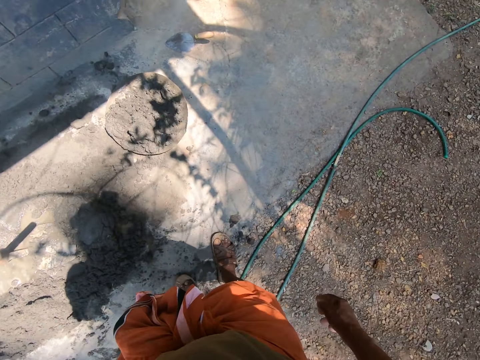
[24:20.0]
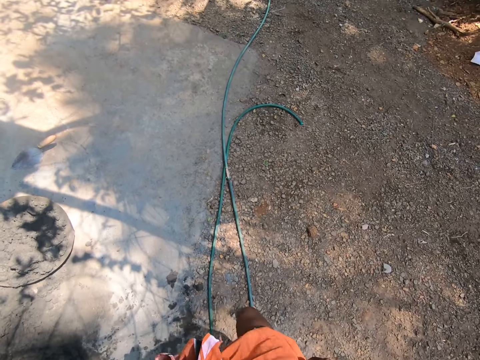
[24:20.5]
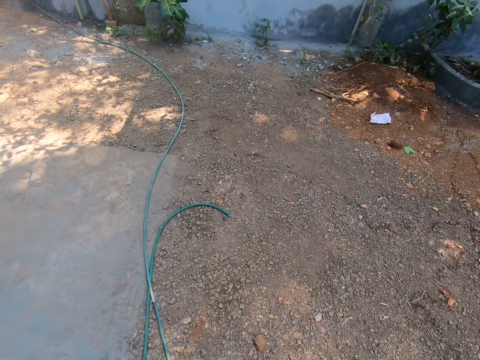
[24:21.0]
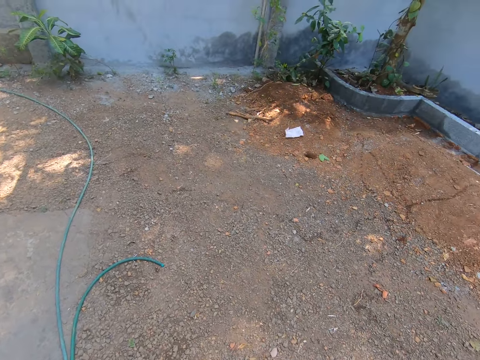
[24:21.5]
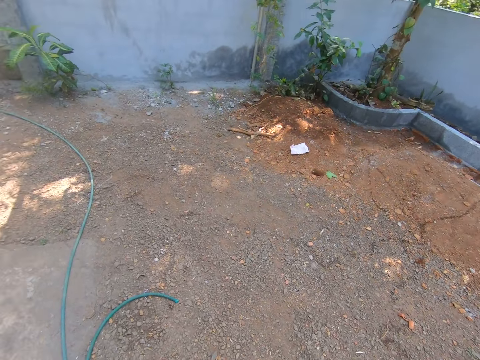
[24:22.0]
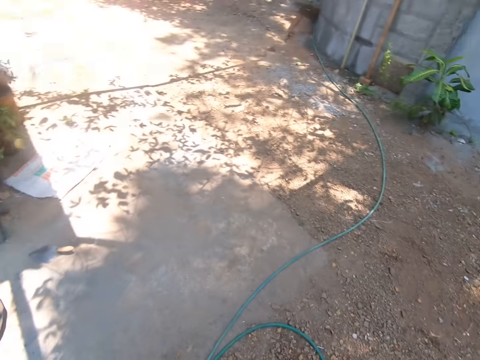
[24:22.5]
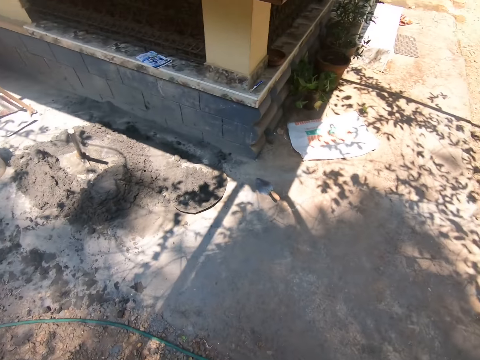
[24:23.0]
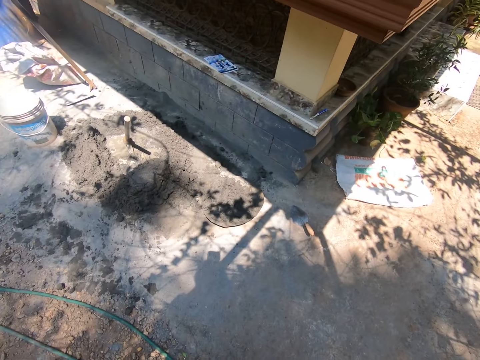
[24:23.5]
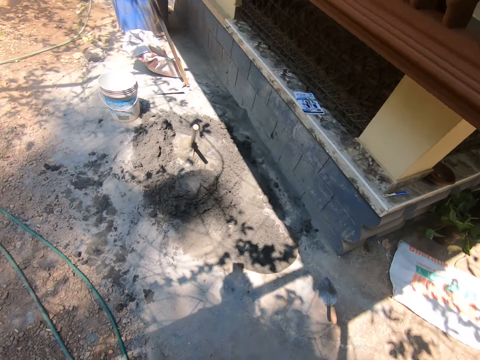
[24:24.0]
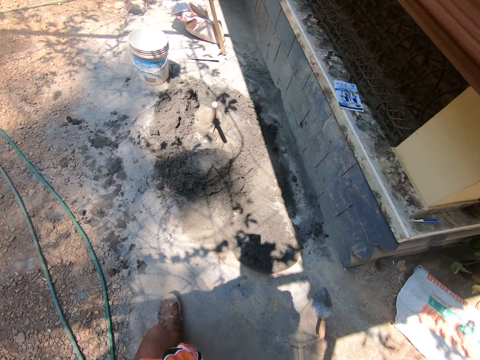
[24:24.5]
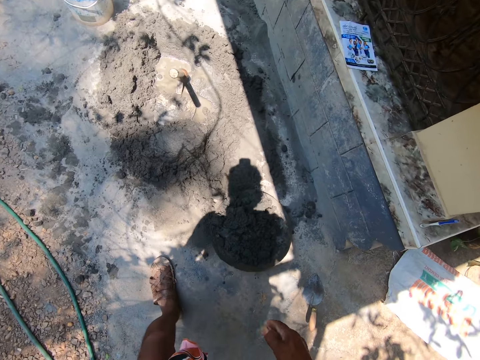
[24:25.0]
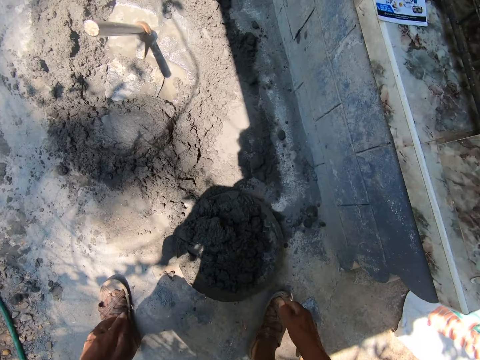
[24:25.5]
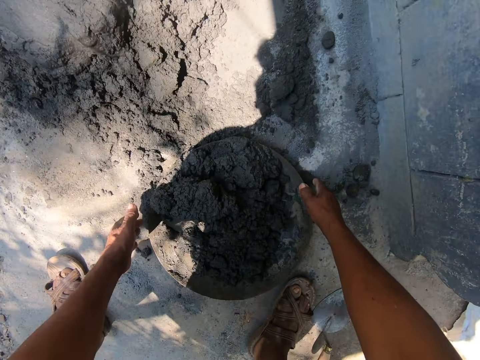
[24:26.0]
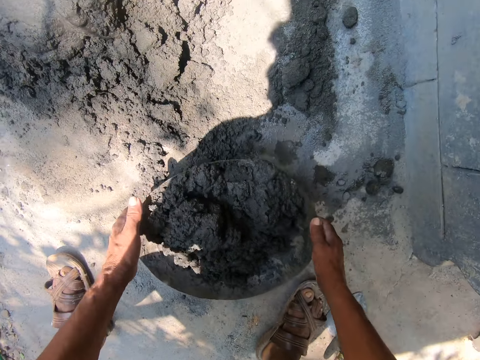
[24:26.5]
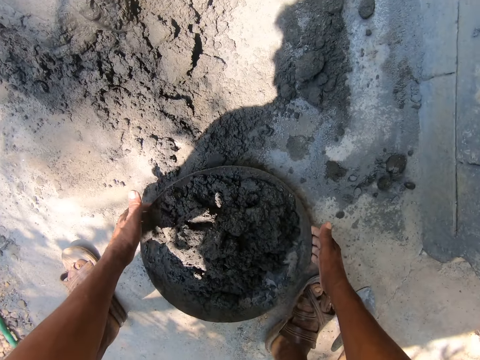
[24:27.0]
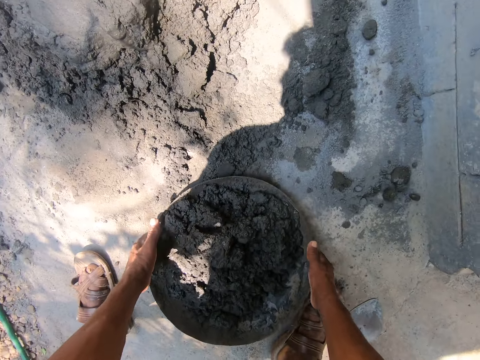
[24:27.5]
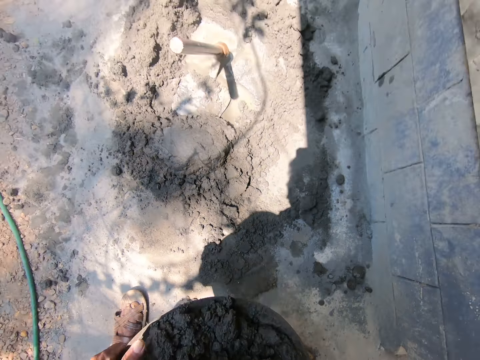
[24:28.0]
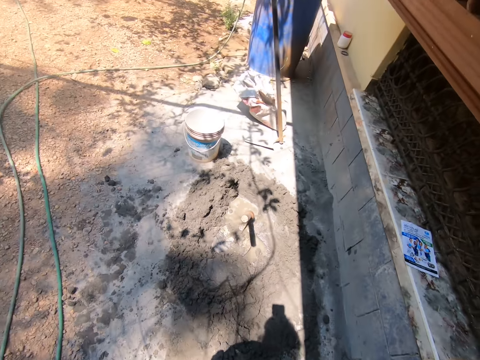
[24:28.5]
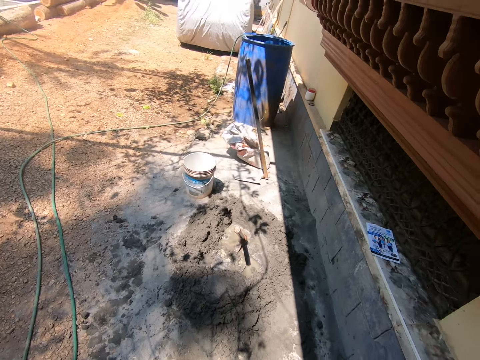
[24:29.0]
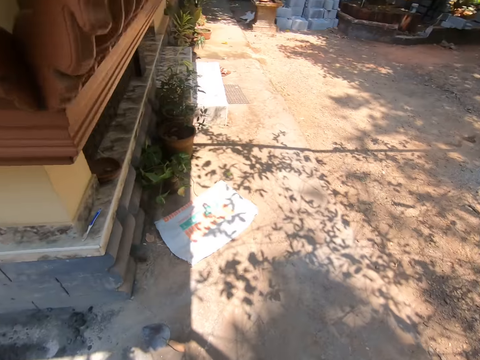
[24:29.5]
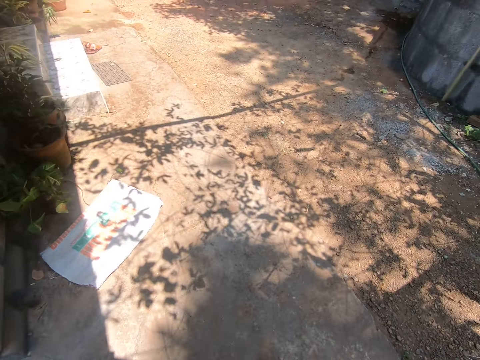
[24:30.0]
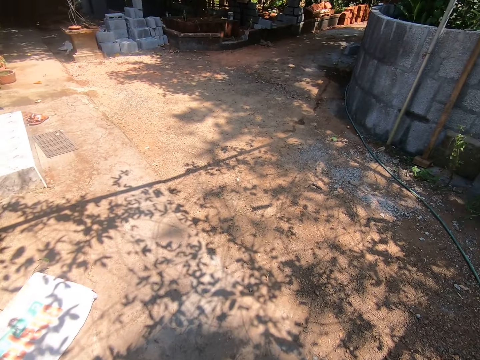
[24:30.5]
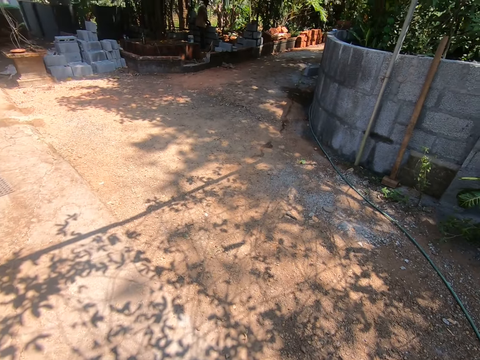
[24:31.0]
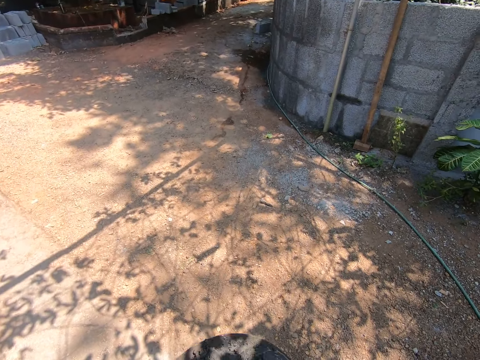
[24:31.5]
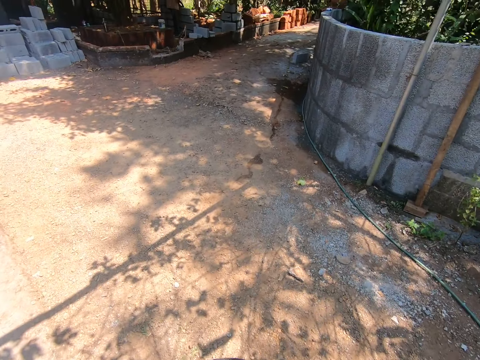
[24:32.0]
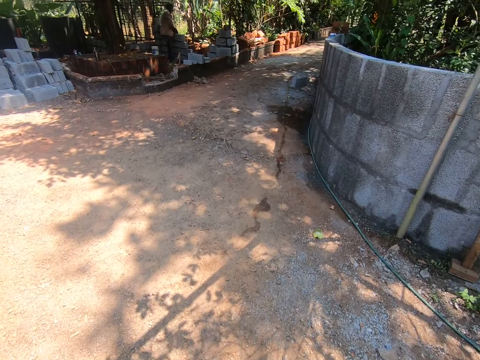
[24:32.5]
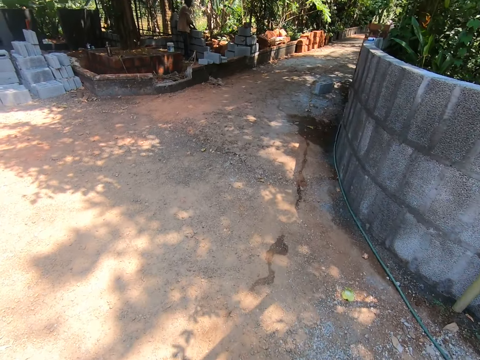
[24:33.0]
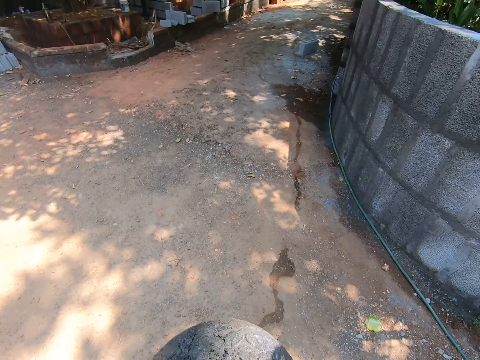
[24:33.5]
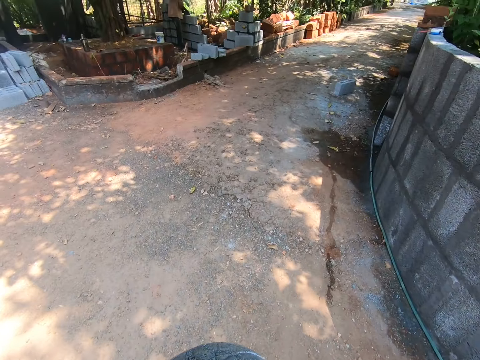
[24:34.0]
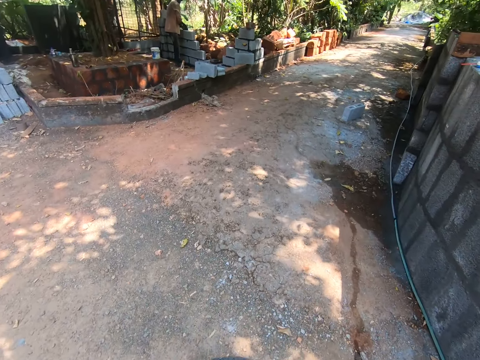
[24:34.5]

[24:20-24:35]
The camera wearer turns around. They walk around. They turn around. They walk around. They bend down. They move the head pan on the ground with their hands. They pick the head pan from the ground with their hands. They turn around. They walk around.

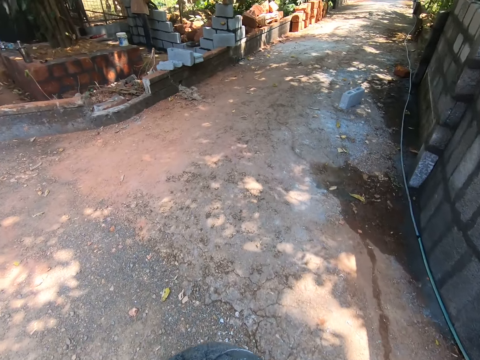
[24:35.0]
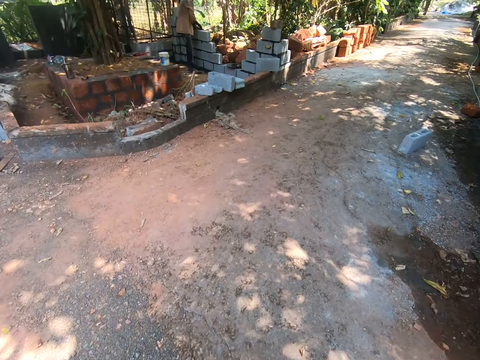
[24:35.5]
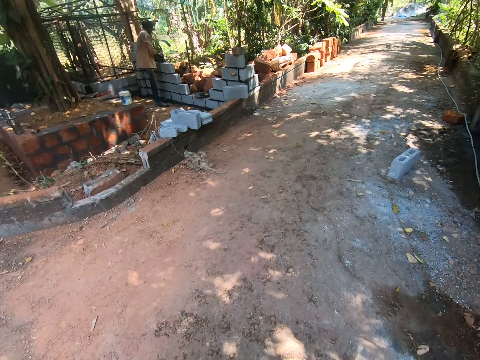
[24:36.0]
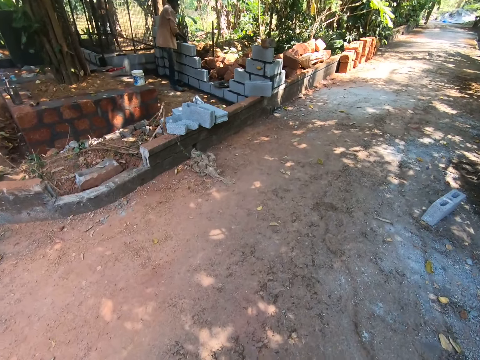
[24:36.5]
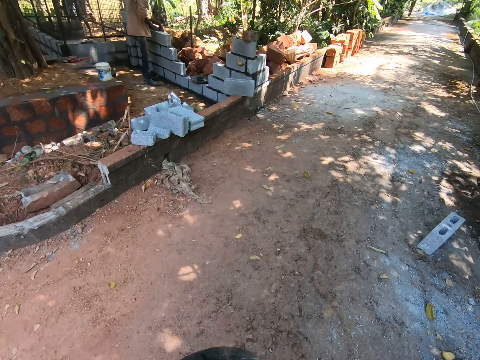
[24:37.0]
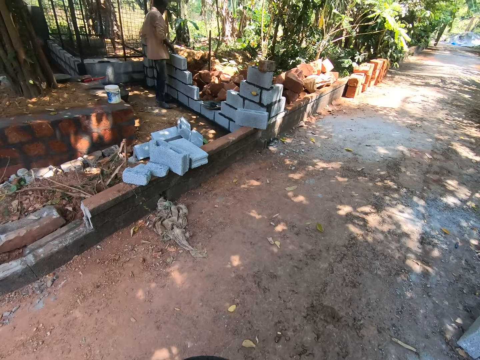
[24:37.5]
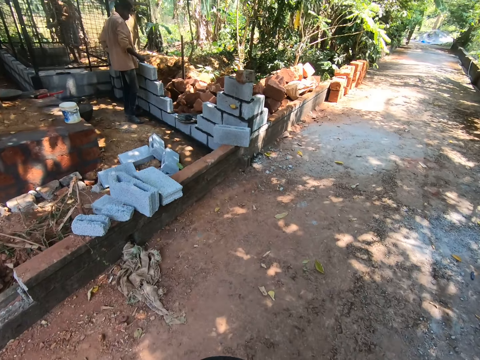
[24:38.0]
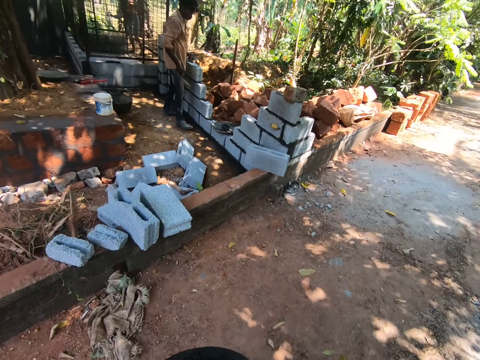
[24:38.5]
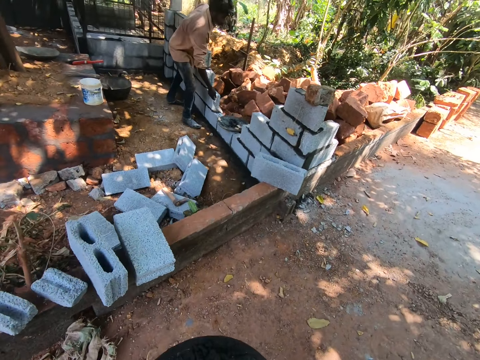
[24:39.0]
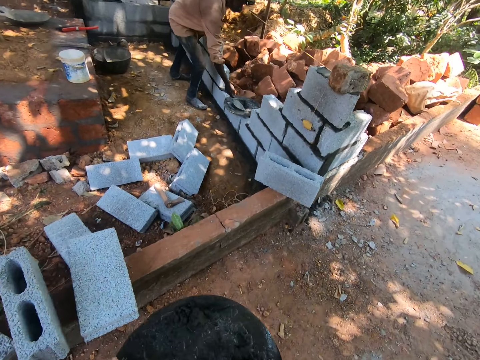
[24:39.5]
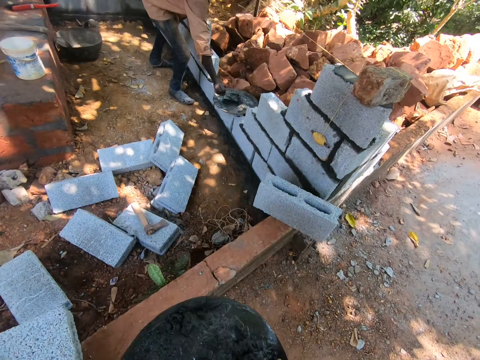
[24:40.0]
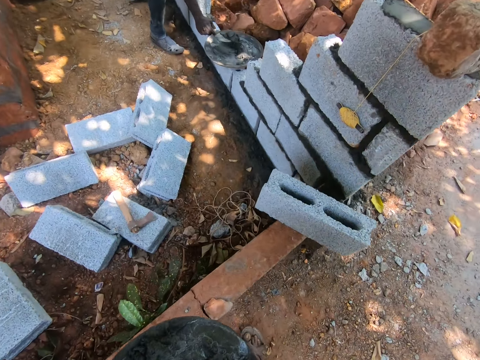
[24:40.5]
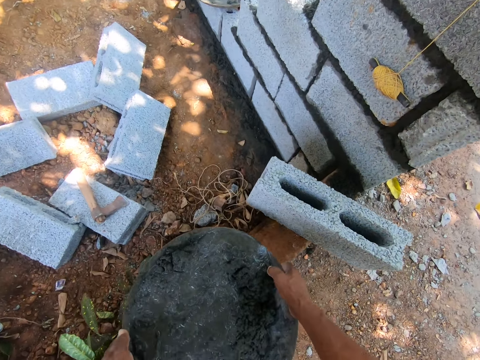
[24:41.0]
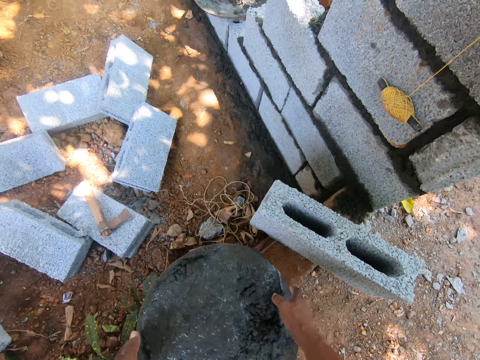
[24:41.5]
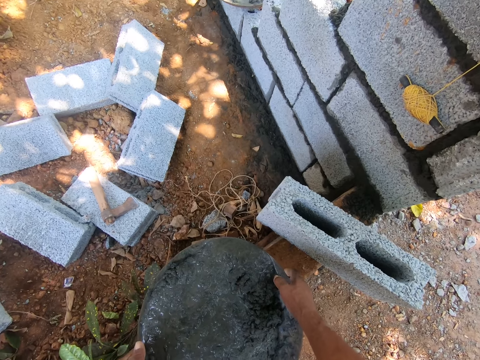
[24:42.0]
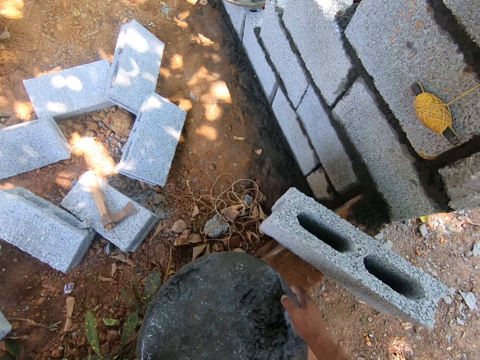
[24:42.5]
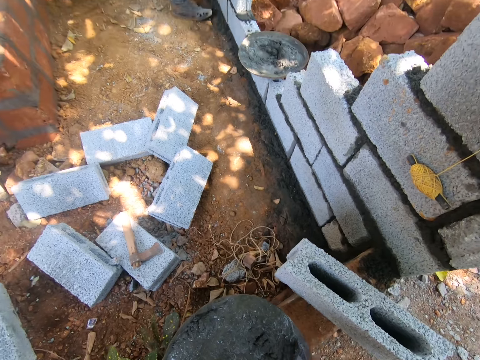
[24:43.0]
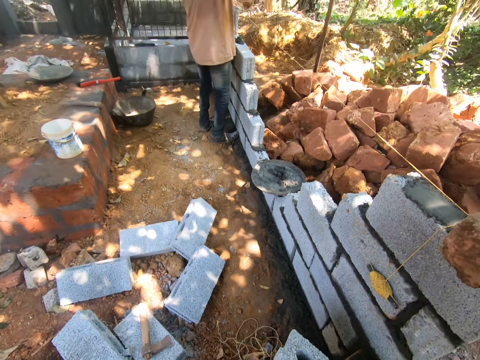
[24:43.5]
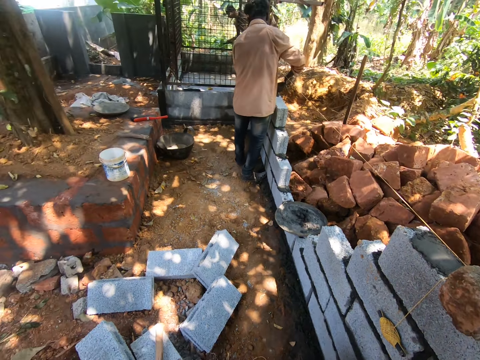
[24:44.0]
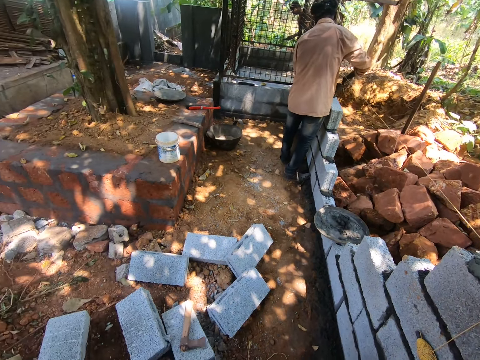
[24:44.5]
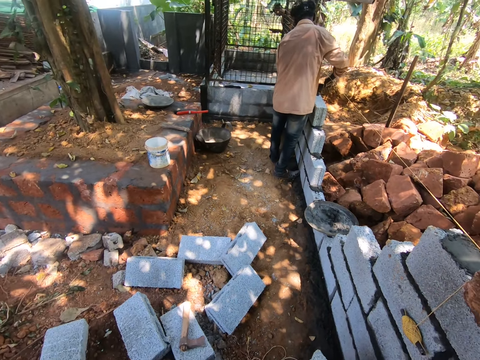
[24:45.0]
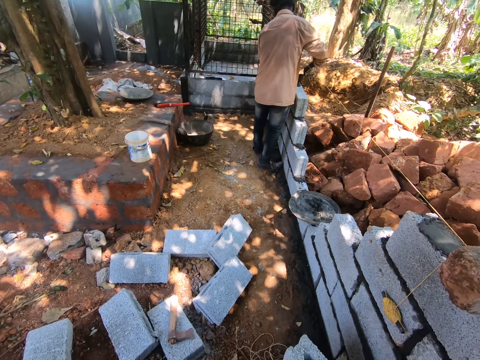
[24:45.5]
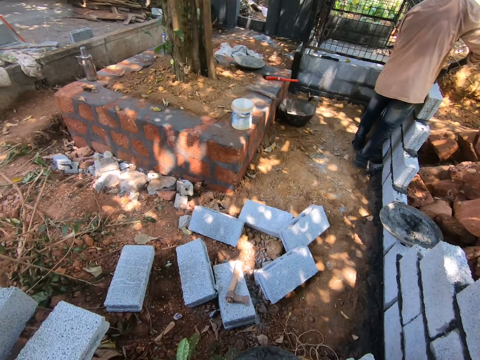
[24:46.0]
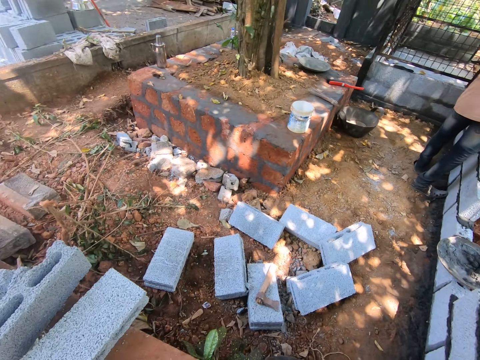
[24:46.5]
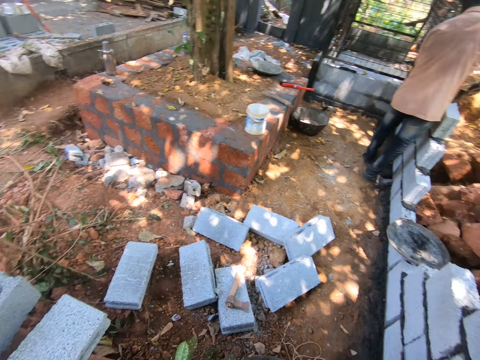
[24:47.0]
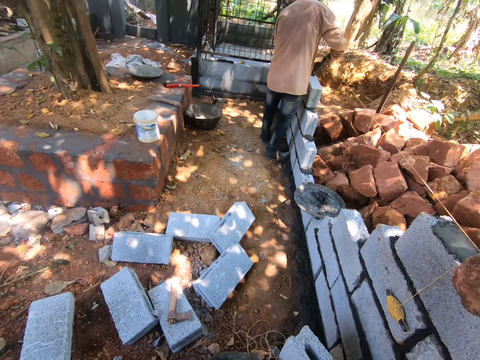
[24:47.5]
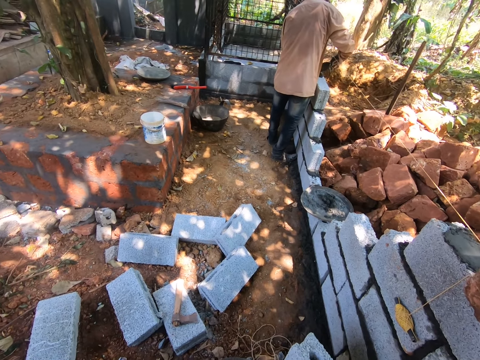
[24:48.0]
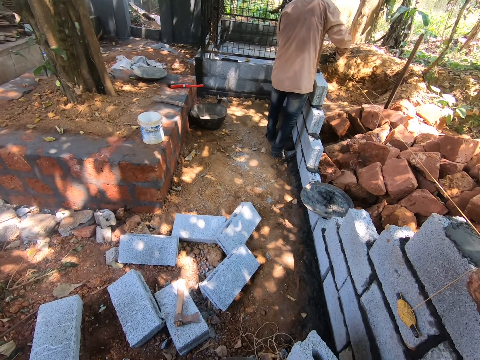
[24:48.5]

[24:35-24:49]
The camera wearer drops the head pan in his hands on the fence. He interacts with a man. The man builds a wall. The camera wearer turns around.
